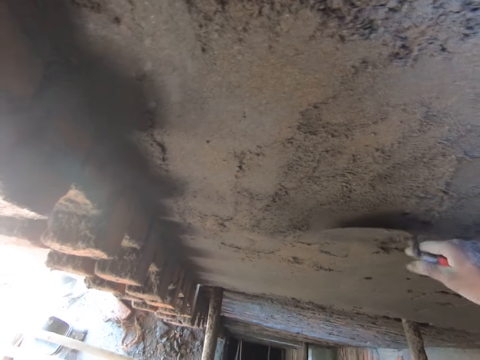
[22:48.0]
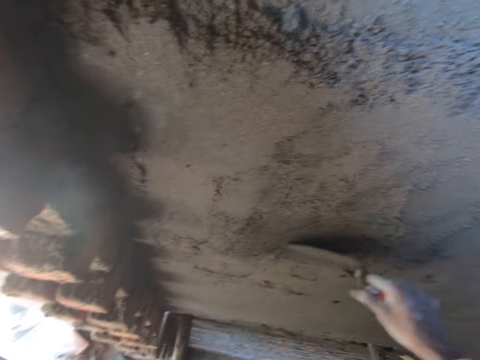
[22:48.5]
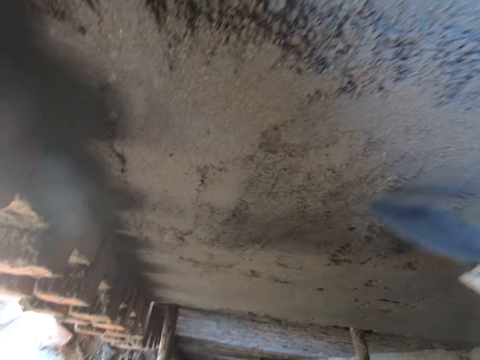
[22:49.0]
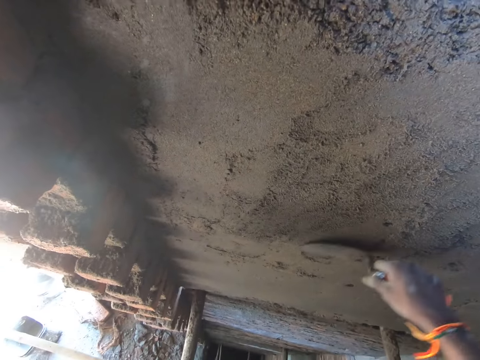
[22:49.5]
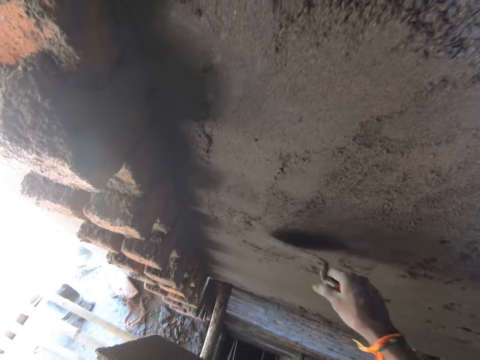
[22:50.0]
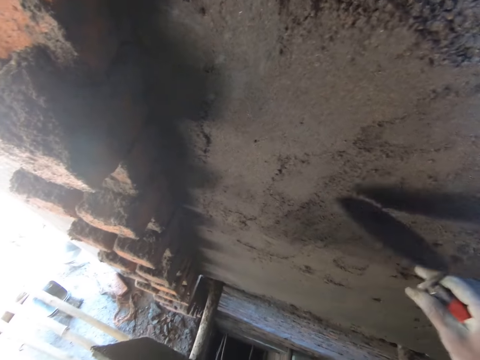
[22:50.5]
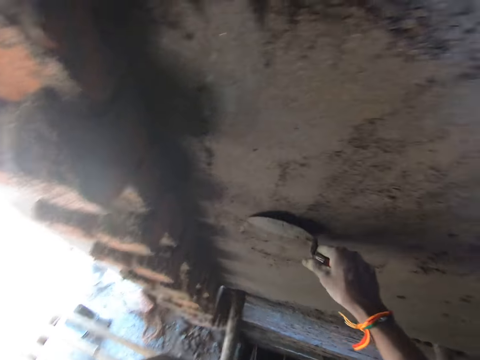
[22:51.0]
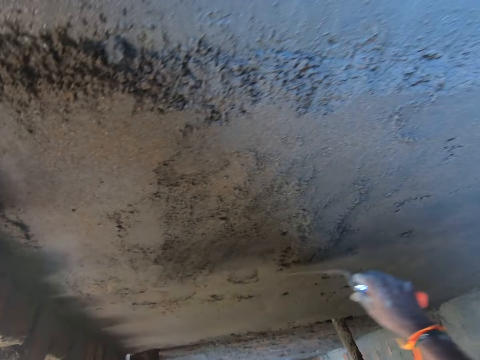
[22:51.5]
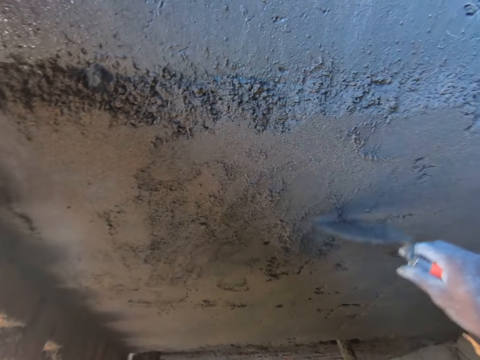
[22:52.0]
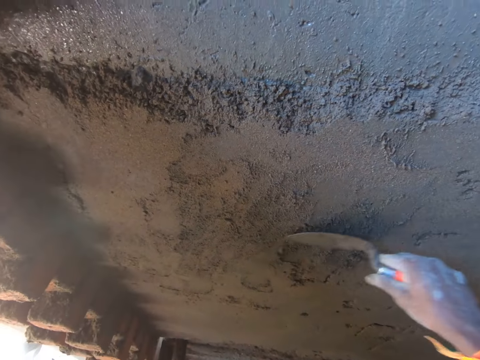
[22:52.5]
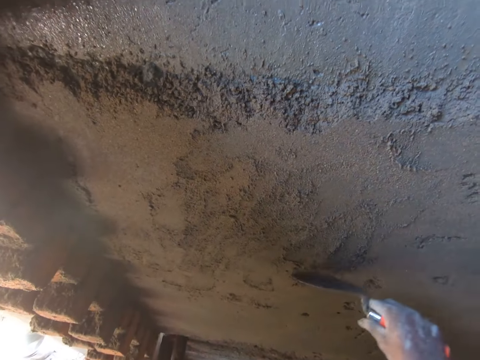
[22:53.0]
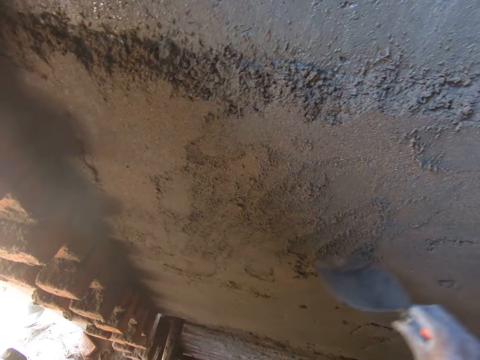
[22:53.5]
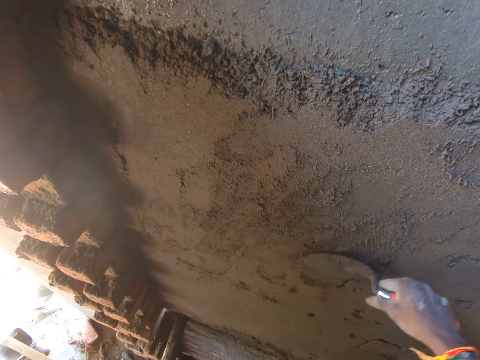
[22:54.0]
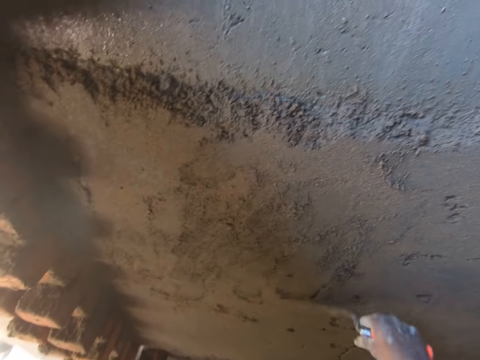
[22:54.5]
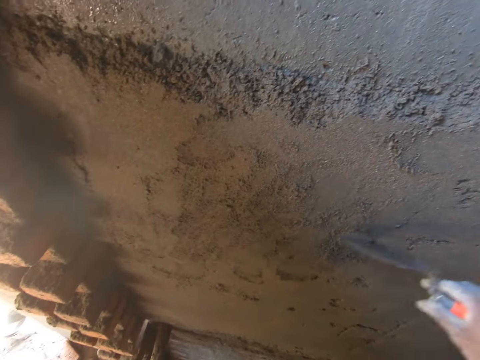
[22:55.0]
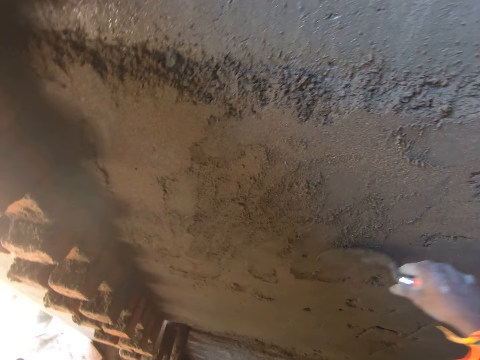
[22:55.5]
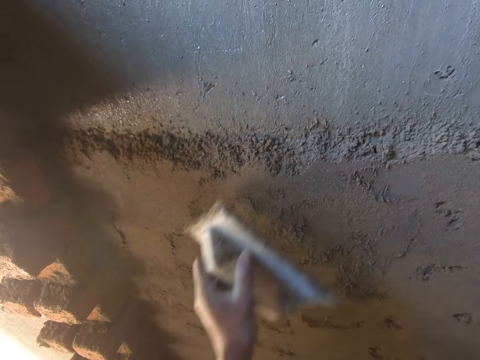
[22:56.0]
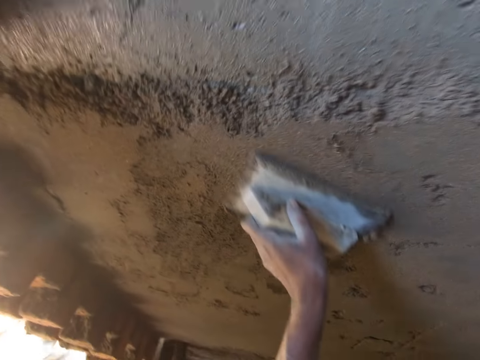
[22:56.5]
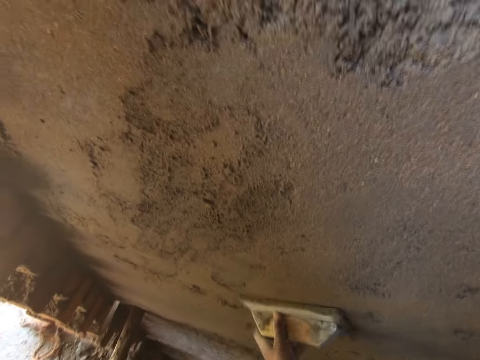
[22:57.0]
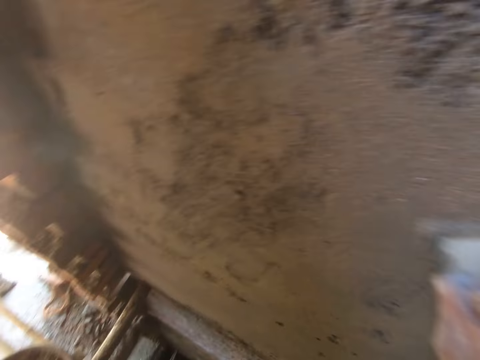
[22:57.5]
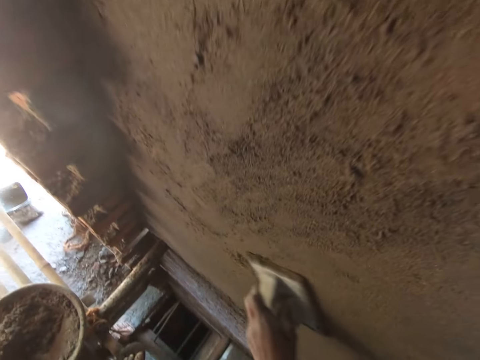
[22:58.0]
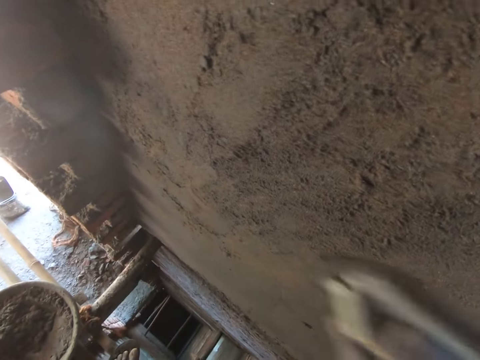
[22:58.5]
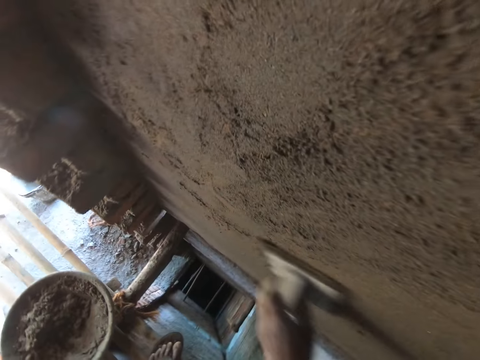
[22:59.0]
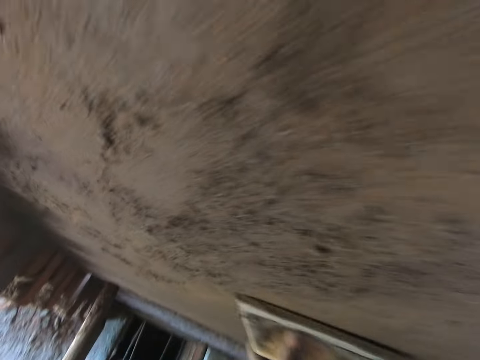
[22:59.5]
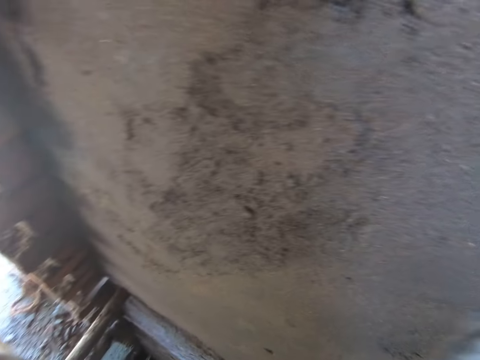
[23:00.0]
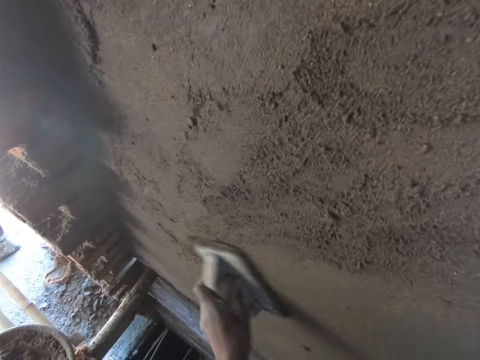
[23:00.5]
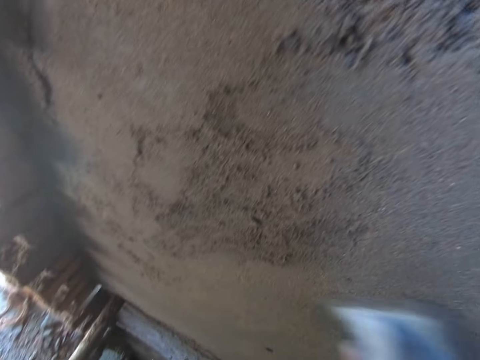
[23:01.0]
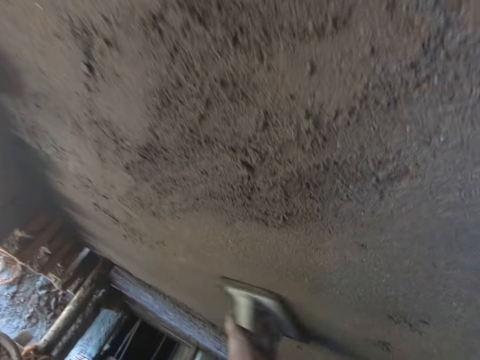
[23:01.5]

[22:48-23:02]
The camera wearer smoothens the wall surface with the wooden float or hawk in his left hand.

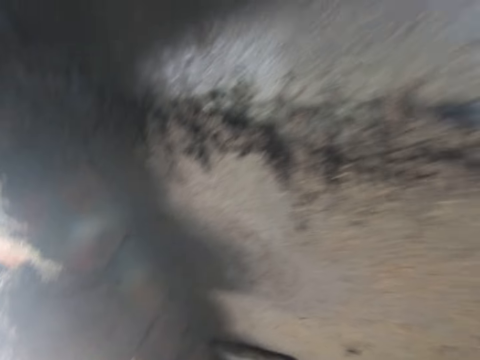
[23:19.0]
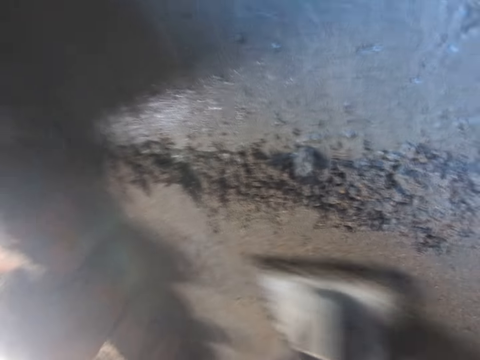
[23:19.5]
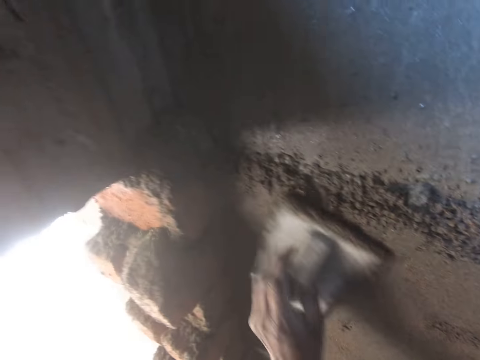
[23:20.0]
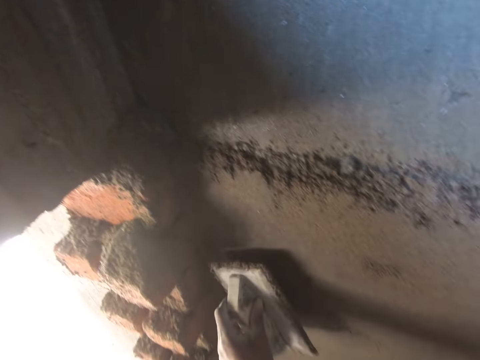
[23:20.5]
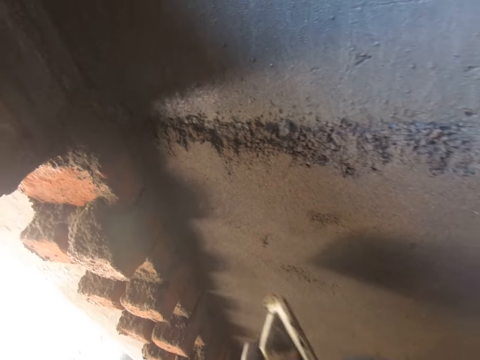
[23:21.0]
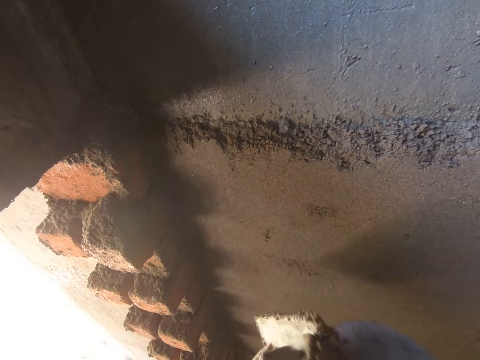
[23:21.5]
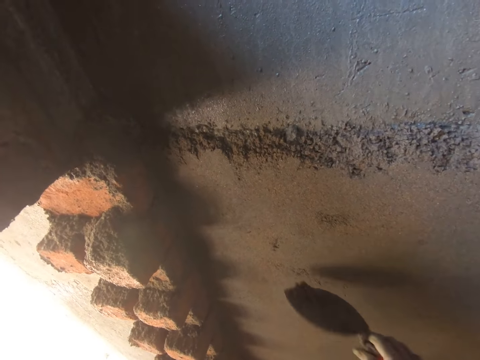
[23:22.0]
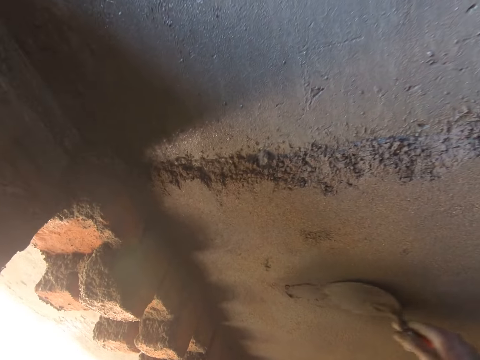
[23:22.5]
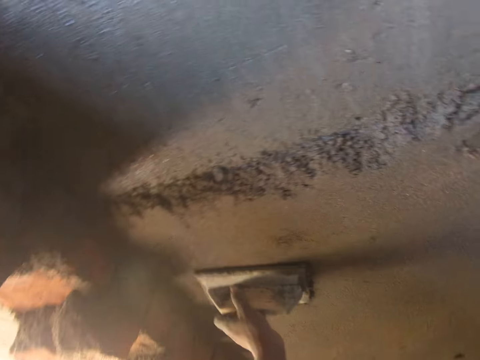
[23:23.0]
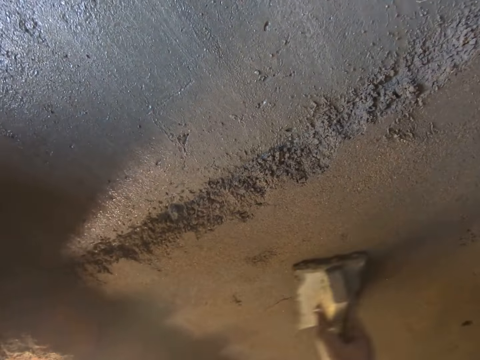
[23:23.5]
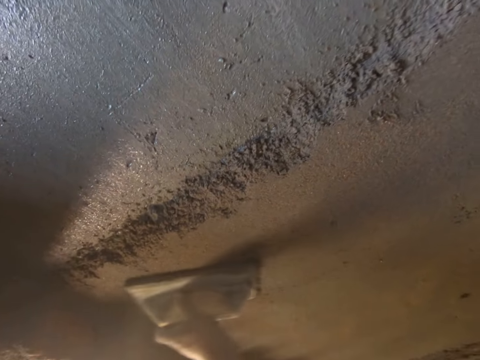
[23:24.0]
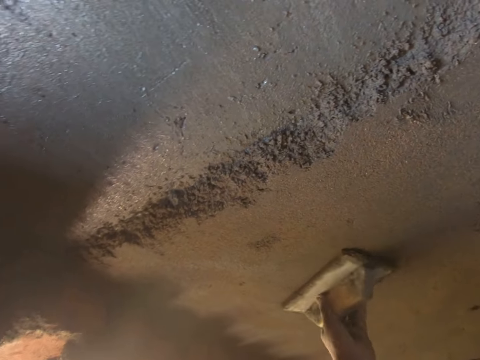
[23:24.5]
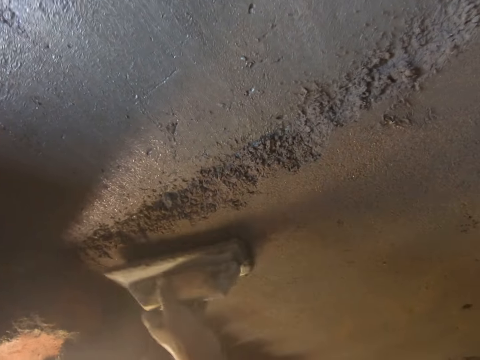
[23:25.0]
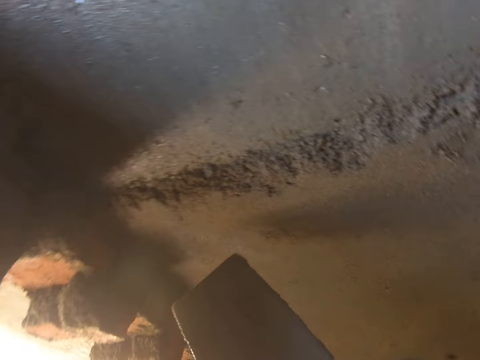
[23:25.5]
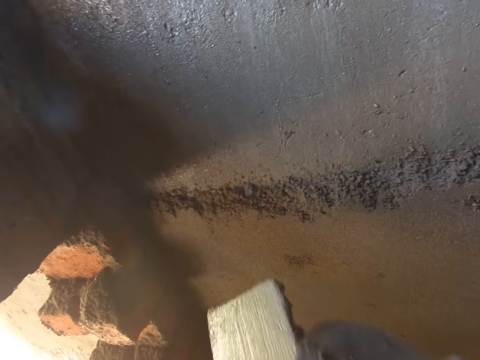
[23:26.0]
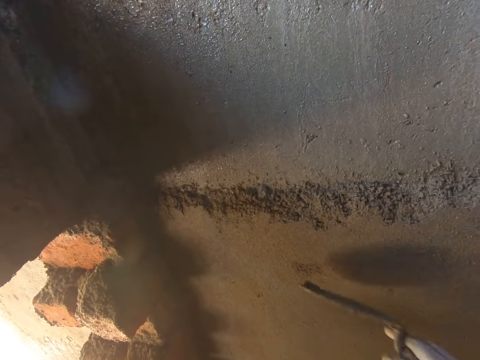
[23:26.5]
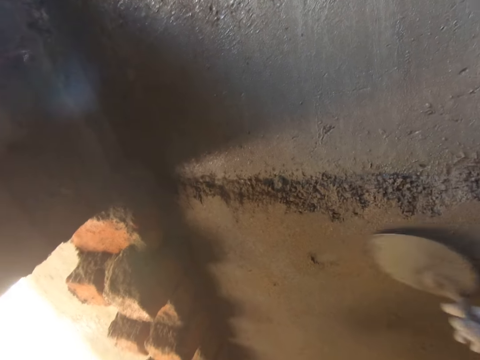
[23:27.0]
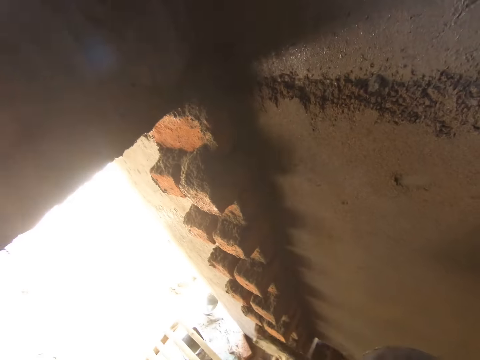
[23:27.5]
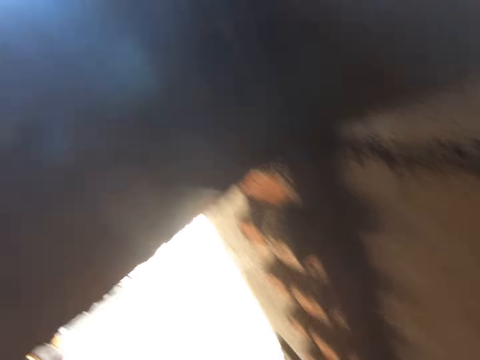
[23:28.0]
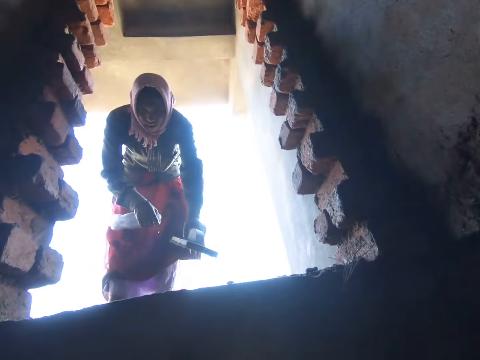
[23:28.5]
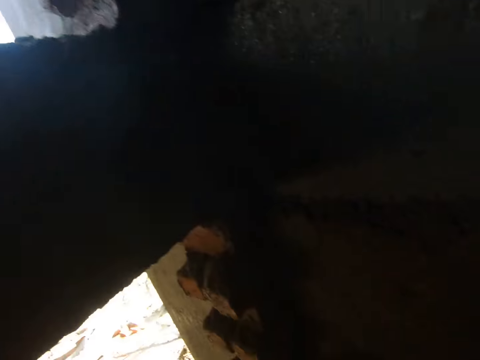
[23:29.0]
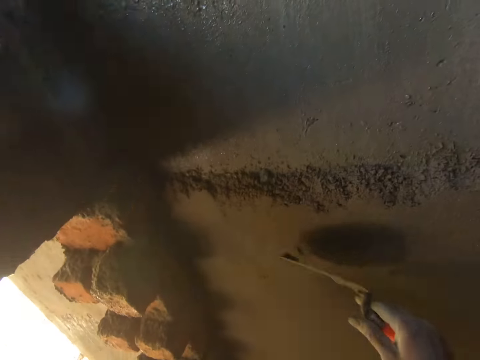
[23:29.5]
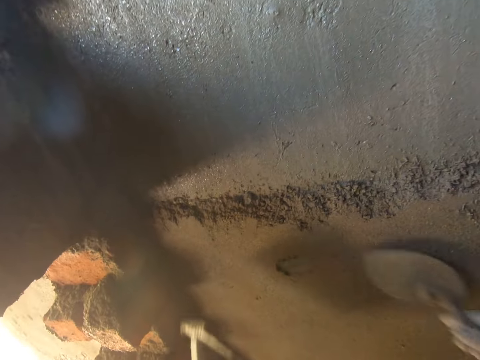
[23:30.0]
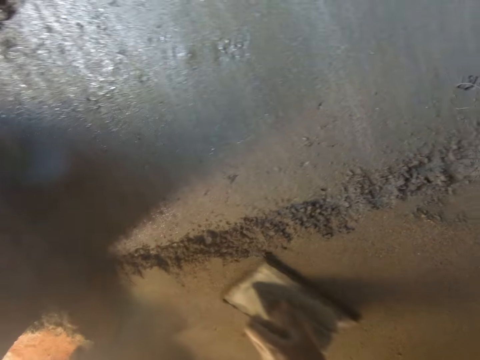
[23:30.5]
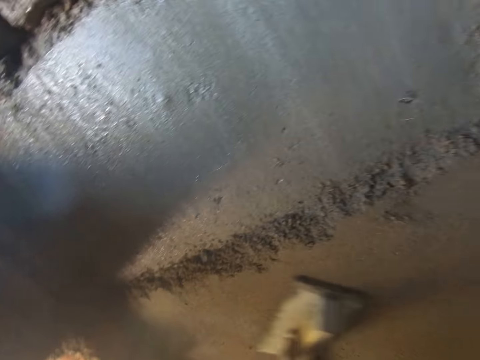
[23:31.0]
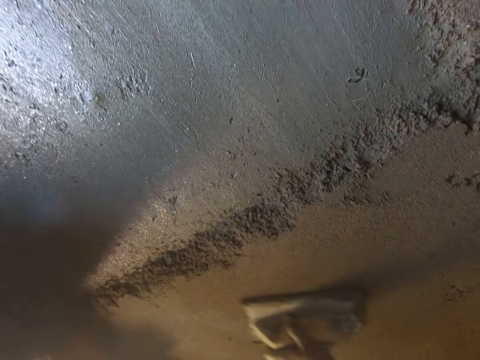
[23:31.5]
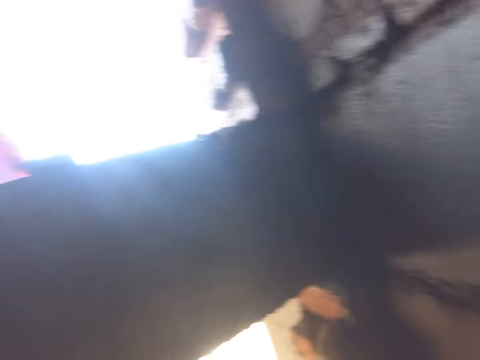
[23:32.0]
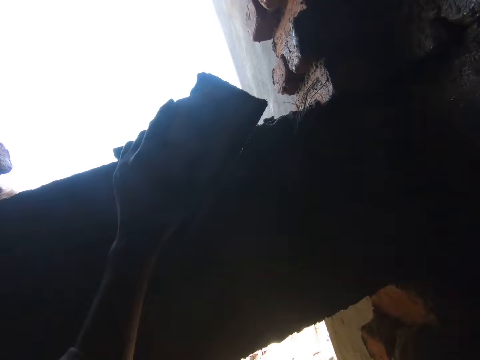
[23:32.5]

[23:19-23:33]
The camera wearer removes cement from the wooden float with the hand trowel in his right hand. He smoothens the wall surface with the hand trowel in his right hand. He smoothens the wall surface with the wooden float in his left hand. He removes cement from the wooden float with the hand trowel in his right hand. A woman interacts with the camera wearer. The camera wearer plasters the wall with the cement in the hand trowel in his right hand. He removes cement from the wooden float with the hand trowel in his right hand. The woman drops a wooden float on the wall with her left hand. The camera wearer smoothens the wall surface with the hand trowel in his right hand. He smoothens the wall surface with the wooden float in his left hand.
